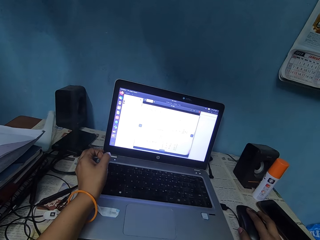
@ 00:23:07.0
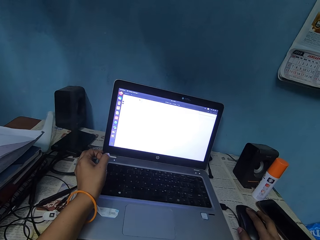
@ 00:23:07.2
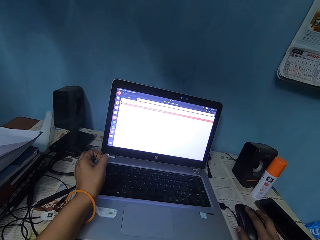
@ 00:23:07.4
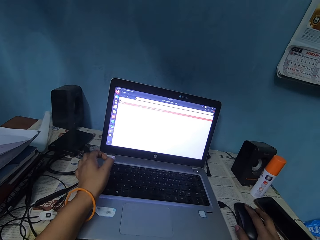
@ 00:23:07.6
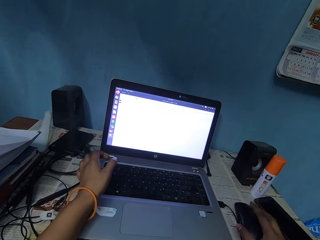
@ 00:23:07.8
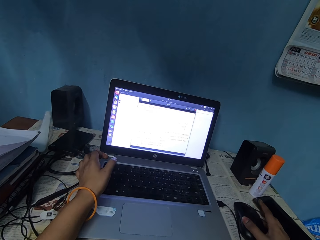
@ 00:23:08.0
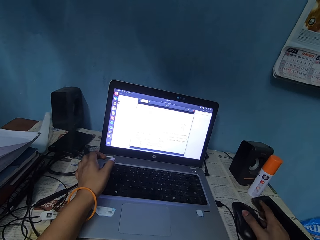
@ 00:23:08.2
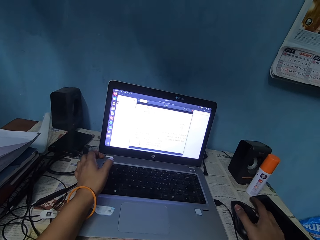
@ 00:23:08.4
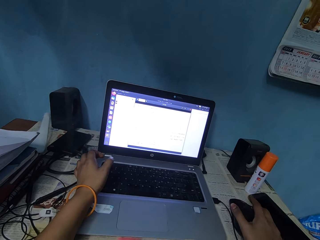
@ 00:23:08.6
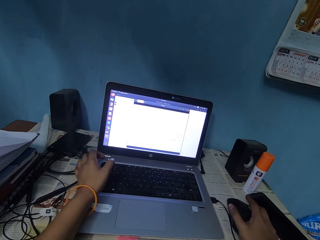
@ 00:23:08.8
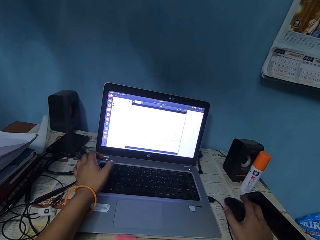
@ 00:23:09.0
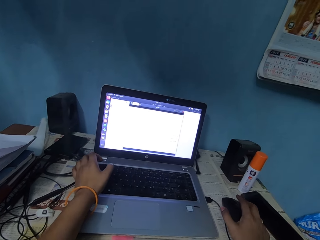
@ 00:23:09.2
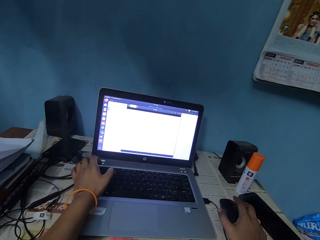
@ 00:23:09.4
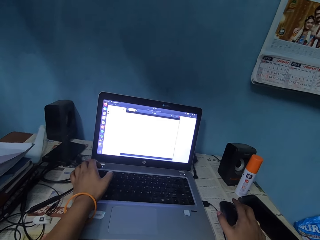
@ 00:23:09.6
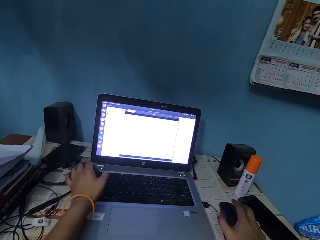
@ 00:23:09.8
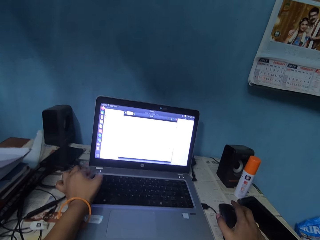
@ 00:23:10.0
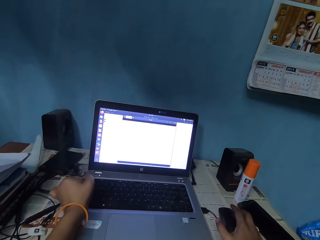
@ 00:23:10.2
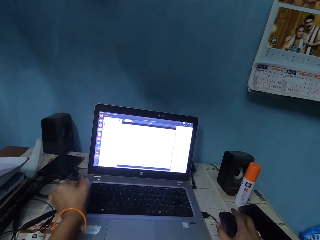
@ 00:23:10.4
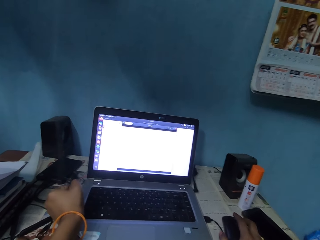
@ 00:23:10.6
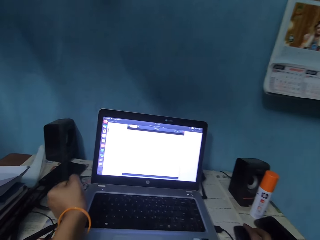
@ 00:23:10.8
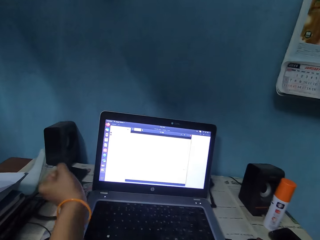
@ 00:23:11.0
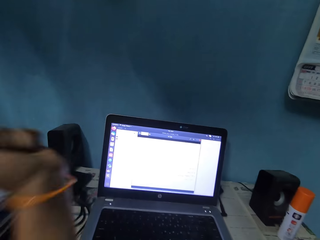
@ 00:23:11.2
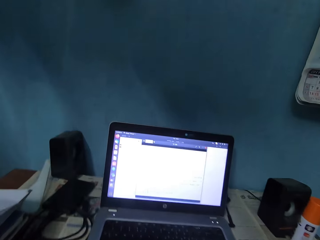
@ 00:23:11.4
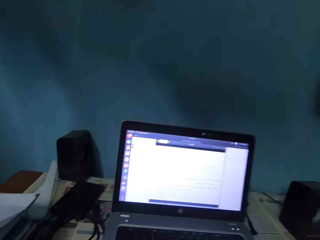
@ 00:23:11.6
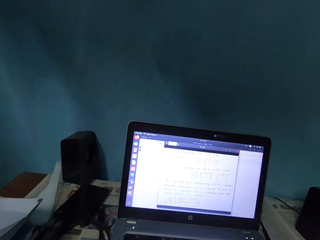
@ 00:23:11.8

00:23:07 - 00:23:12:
The camera wearer operates the laptop. They scroll the mouse.

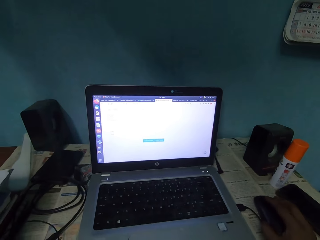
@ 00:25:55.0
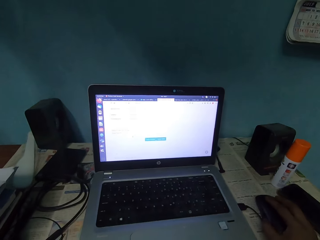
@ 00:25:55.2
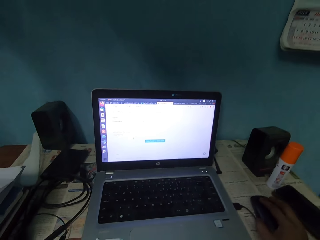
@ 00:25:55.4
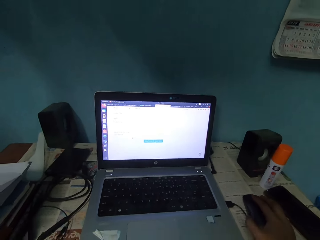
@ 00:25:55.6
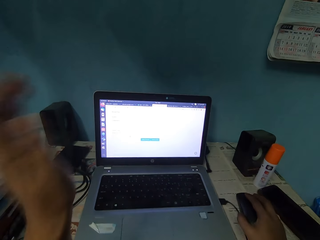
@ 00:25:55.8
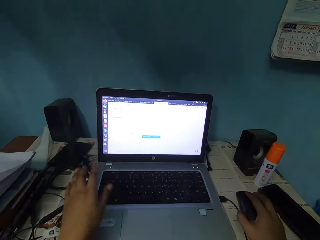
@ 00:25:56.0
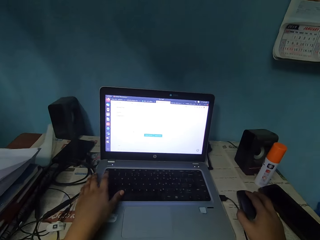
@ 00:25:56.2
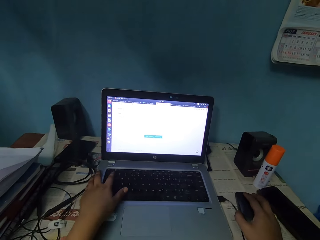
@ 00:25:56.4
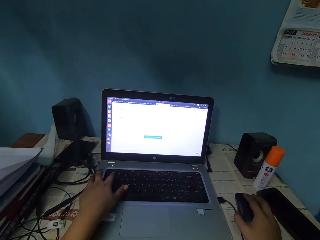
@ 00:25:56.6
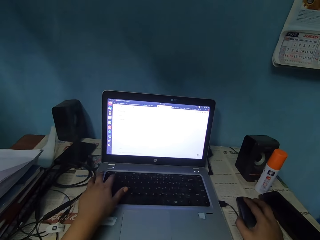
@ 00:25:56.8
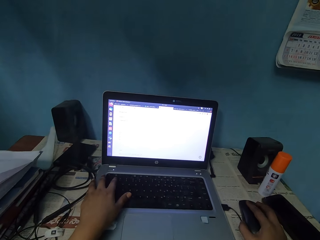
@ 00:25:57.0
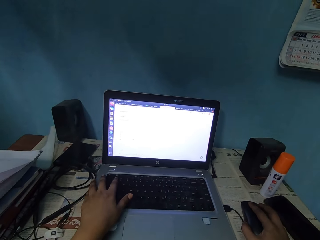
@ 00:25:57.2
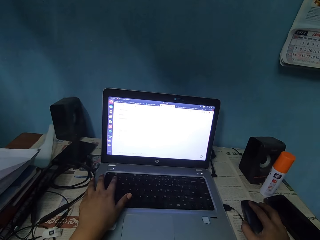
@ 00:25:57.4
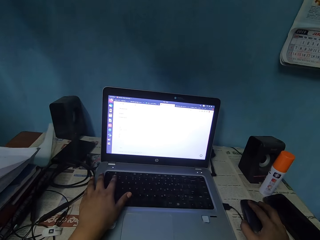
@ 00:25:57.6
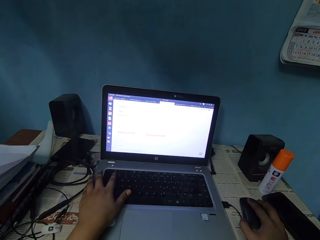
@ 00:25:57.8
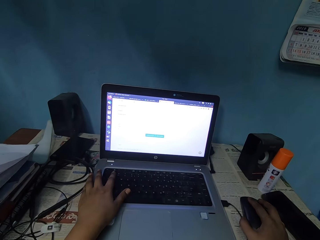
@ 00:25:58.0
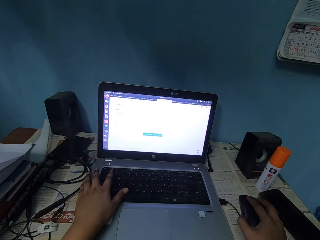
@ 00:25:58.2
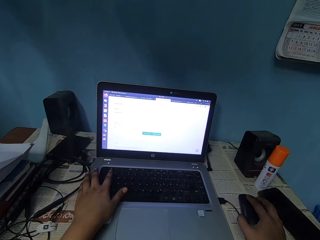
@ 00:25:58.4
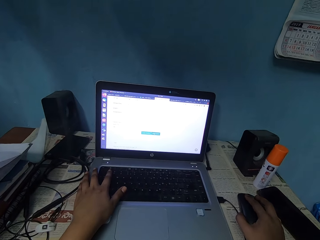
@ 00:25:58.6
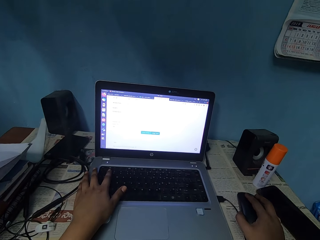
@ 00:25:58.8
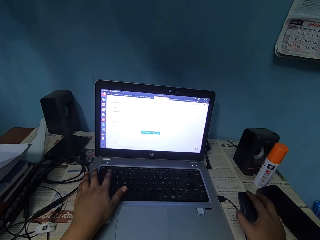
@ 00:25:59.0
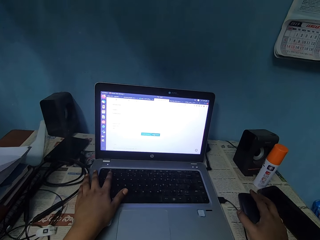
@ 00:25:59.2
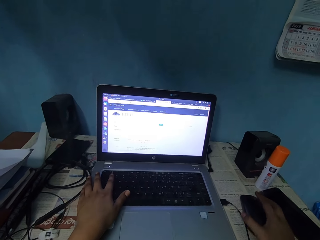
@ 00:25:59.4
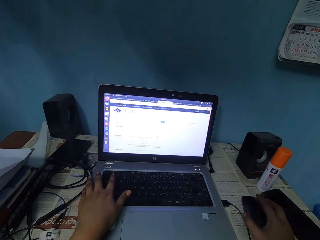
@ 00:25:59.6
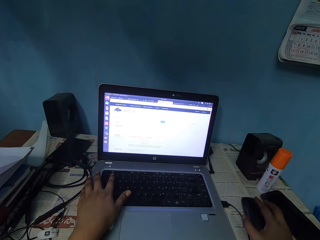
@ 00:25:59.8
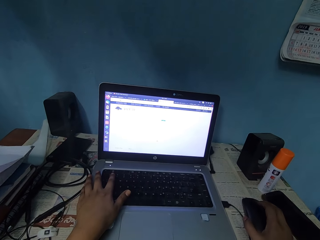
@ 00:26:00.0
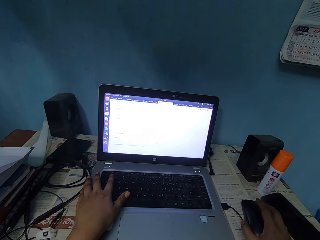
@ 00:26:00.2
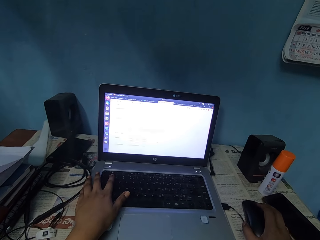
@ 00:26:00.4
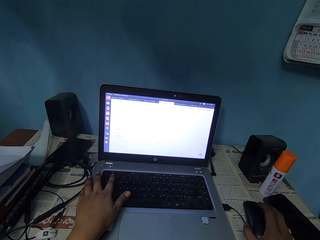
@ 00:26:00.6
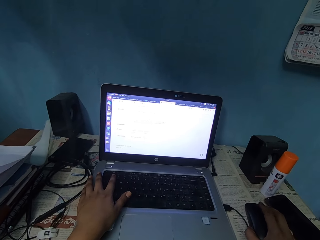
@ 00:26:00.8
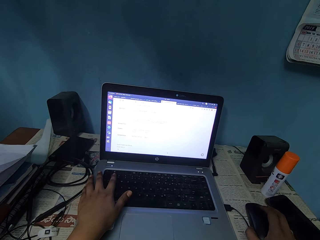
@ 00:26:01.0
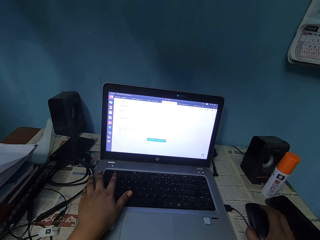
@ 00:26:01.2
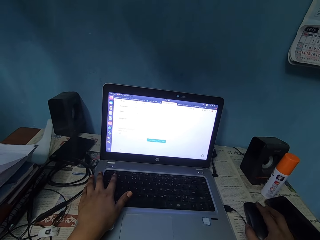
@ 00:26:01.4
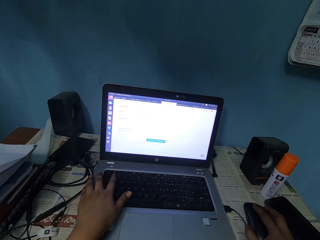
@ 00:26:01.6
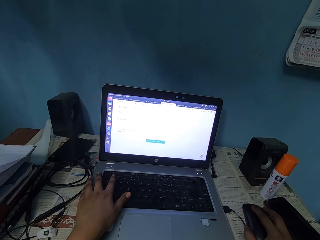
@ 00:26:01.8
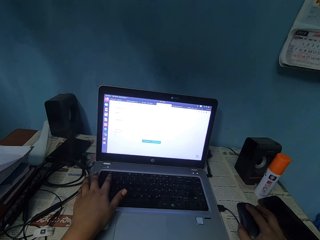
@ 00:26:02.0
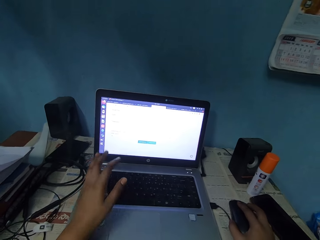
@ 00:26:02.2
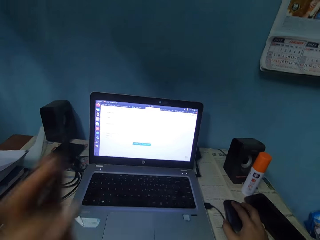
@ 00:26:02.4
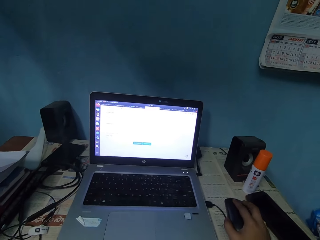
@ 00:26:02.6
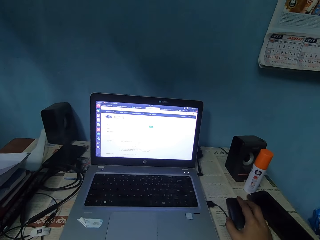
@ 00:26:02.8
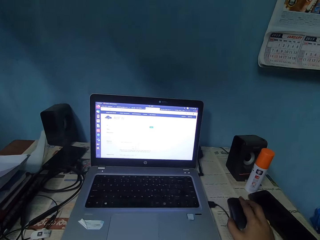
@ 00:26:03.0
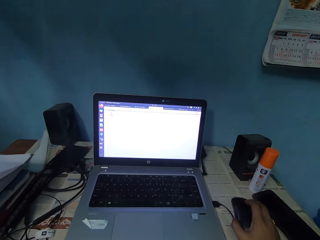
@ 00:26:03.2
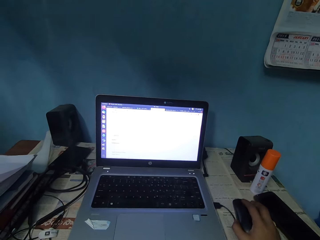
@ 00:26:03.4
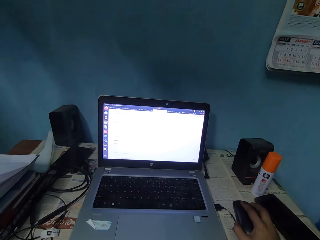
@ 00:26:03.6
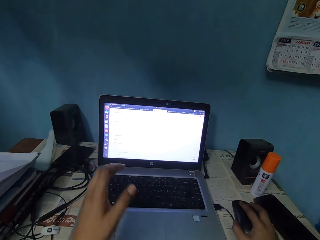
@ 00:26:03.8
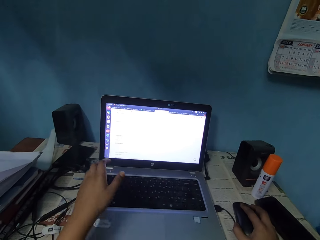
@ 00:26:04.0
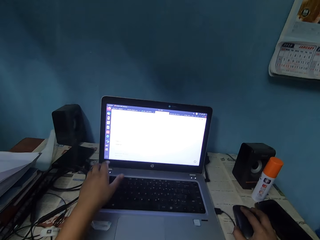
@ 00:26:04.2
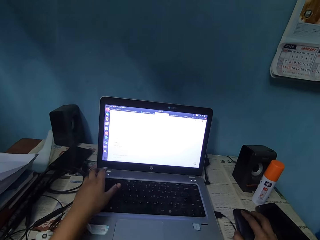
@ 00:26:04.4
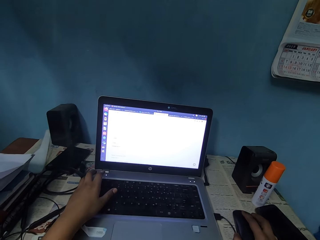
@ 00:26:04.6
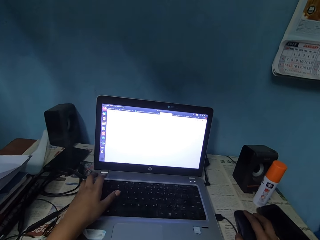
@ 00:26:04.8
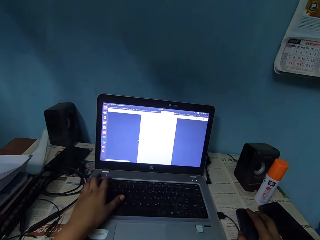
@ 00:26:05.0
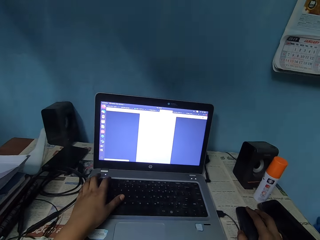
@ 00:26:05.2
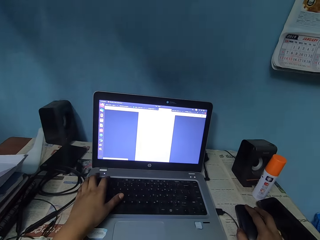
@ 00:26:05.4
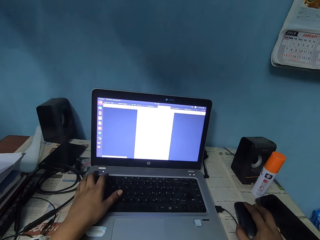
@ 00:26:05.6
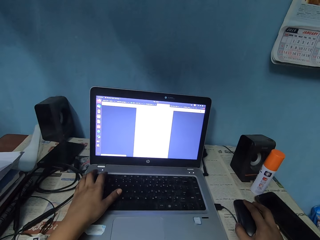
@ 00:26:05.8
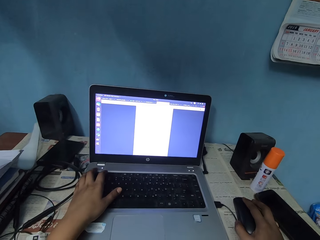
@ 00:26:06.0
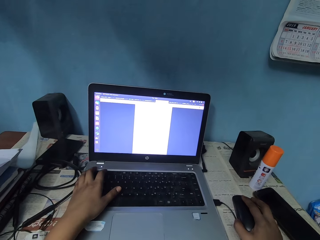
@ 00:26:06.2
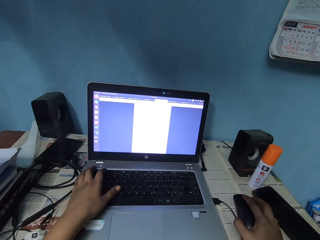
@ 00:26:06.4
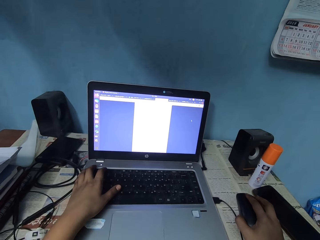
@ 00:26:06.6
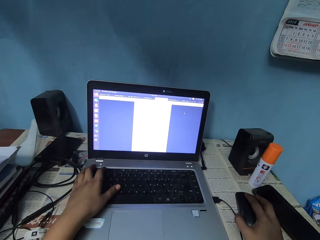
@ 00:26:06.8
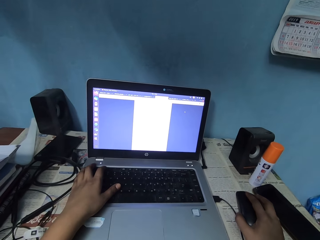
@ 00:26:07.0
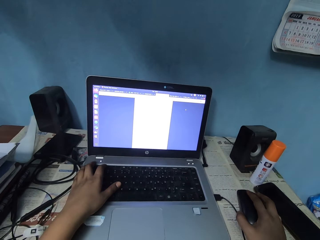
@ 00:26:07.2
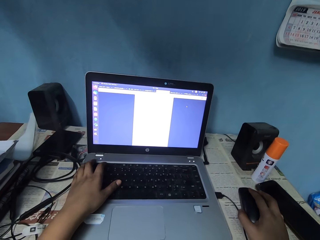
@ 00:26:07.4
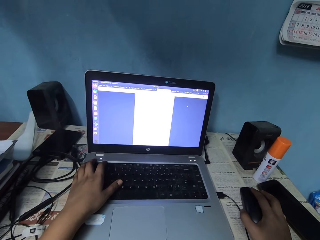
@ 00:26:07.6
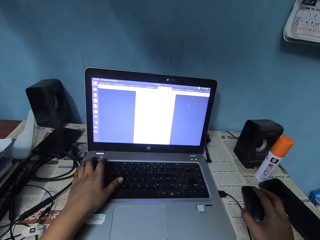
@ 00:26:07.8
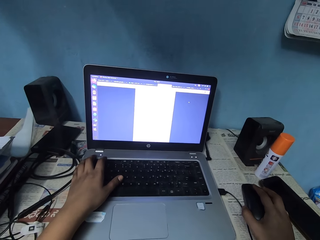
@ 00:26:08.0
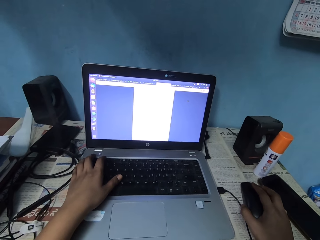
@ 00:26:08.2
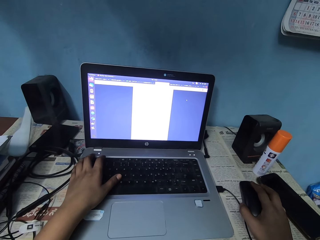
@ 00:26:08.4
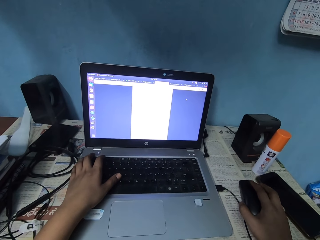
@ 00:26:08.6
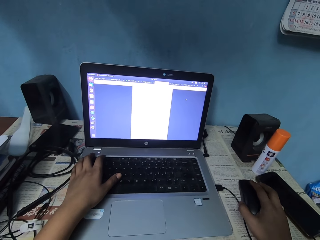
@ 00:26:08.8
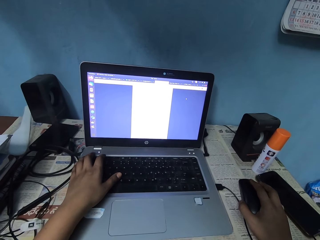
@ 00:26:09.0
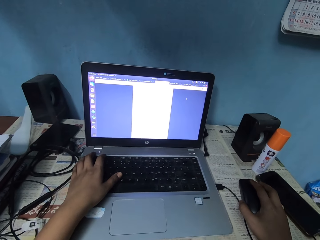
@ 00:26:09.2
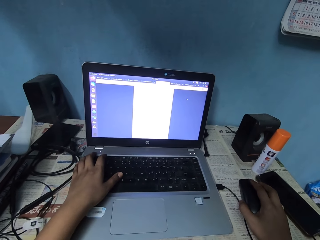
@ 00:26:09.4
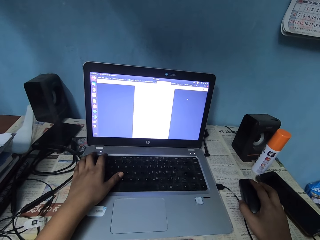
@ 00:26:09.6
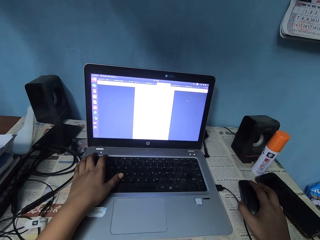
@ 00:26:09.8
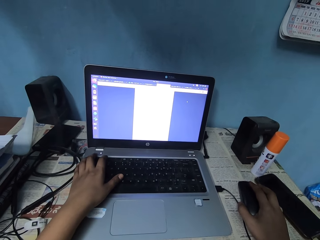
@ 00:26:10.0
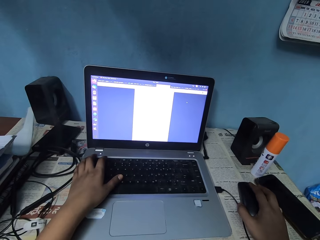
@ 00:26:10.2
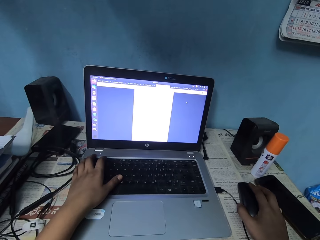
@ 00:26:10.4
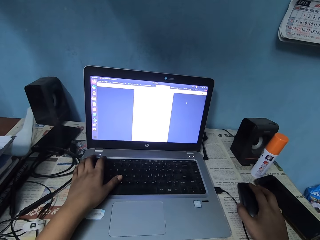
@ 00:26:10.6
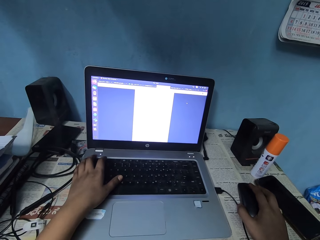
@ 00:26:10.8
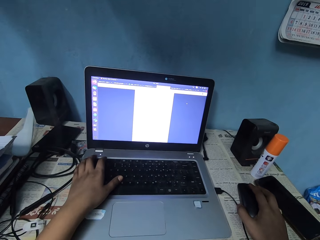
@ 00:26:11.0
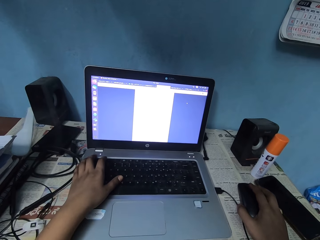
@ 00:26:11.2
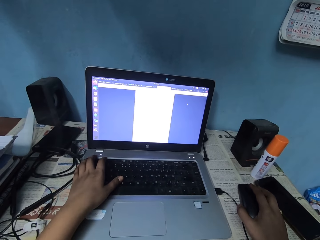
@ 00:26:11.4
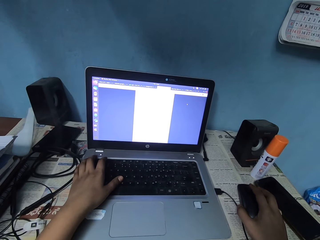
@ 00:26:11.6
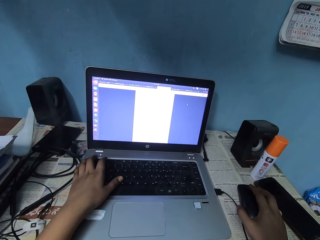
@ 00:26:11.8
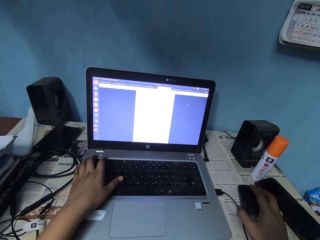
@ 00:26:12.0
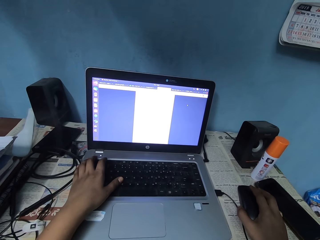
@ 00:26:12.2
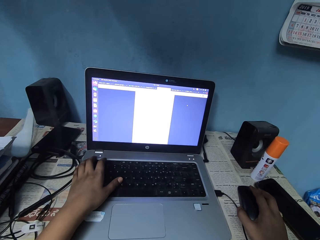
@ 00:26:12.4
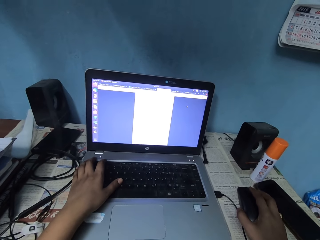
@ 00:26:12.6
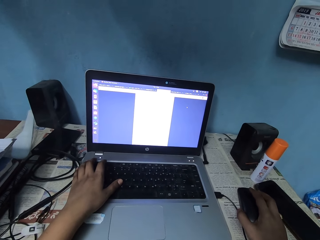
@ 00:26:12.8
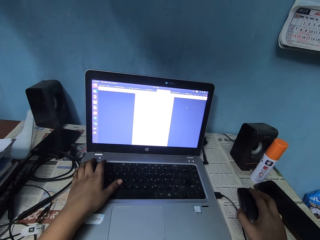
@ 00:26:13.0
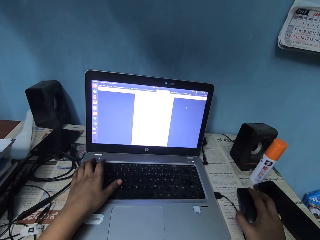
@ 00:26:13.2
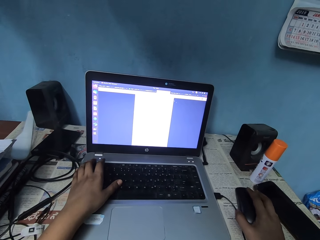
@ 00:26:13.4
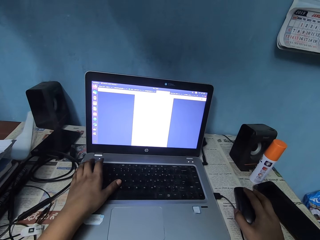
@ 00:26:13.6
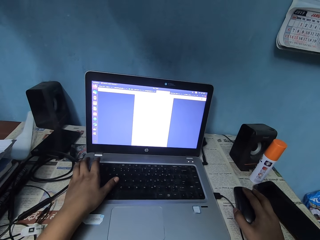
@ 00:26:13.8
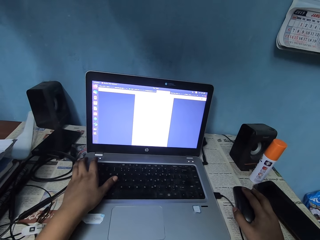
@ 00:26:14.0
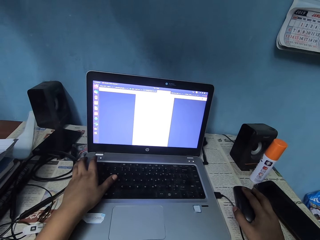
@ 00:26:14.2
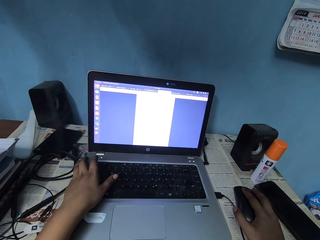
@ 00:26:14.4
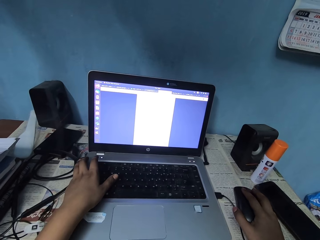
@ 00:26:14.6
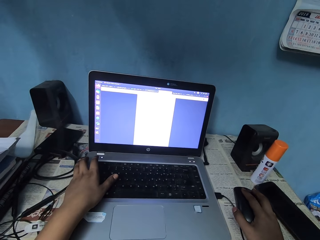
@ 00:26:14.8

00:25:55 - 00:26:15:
The camera wearer presses the laptop keyboard. They scroll the mouse.
